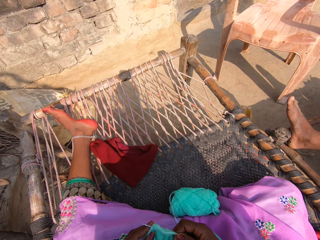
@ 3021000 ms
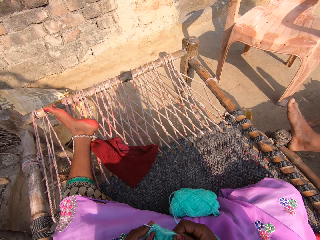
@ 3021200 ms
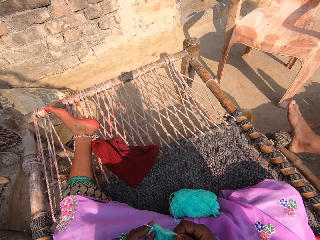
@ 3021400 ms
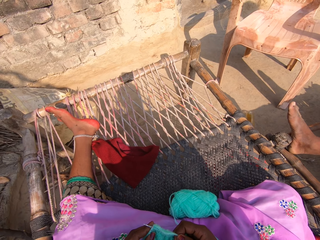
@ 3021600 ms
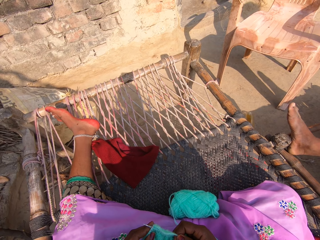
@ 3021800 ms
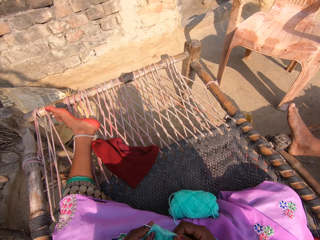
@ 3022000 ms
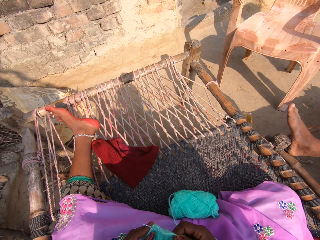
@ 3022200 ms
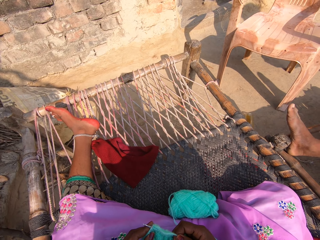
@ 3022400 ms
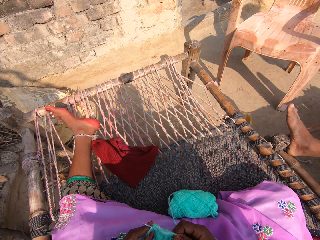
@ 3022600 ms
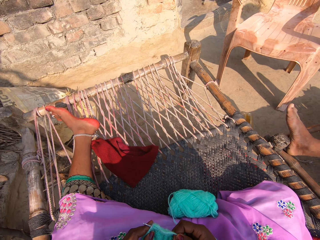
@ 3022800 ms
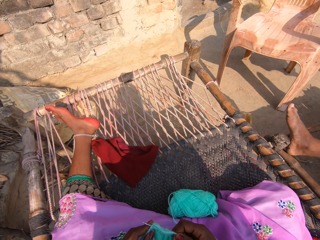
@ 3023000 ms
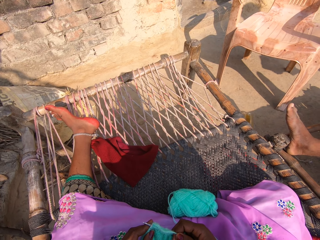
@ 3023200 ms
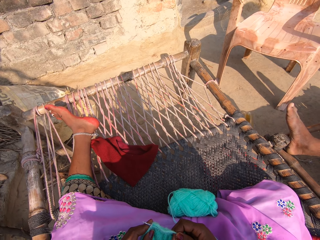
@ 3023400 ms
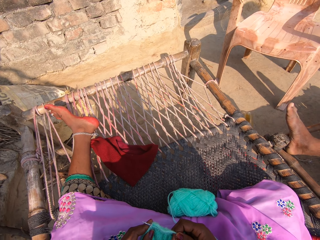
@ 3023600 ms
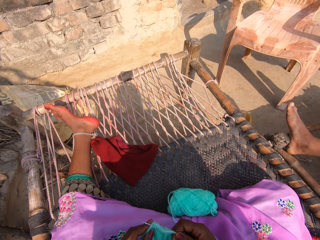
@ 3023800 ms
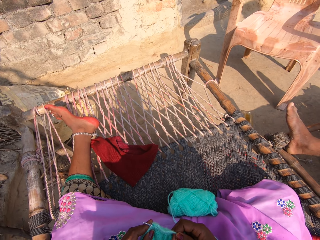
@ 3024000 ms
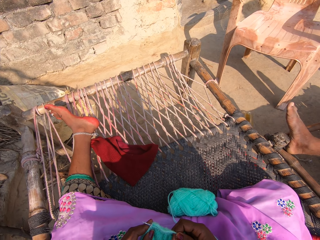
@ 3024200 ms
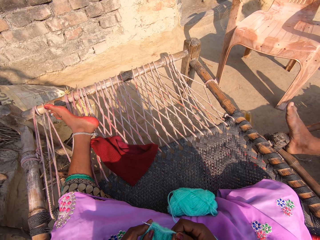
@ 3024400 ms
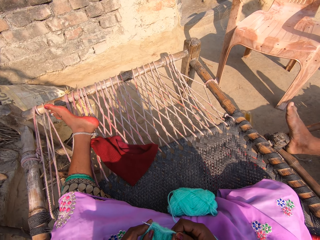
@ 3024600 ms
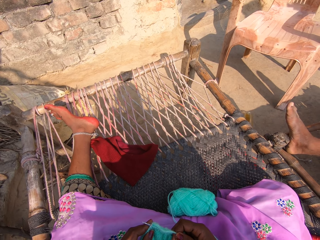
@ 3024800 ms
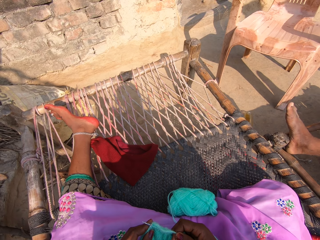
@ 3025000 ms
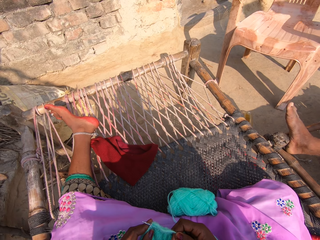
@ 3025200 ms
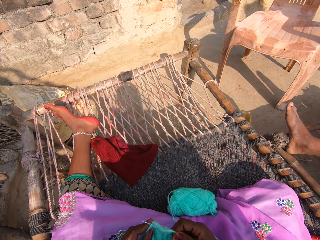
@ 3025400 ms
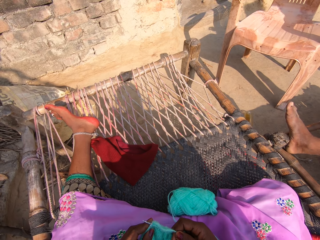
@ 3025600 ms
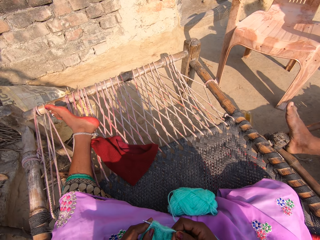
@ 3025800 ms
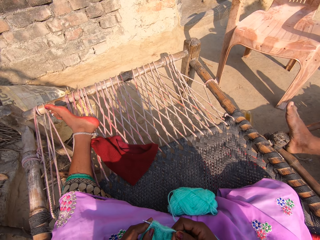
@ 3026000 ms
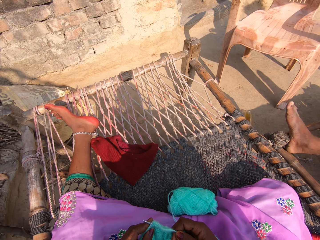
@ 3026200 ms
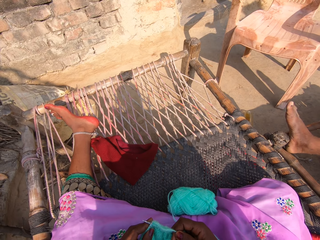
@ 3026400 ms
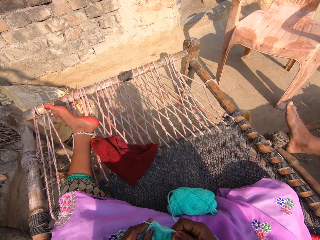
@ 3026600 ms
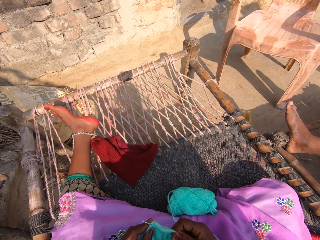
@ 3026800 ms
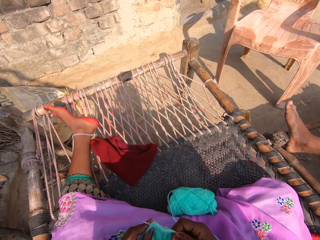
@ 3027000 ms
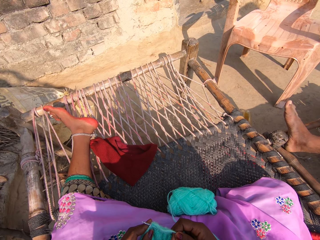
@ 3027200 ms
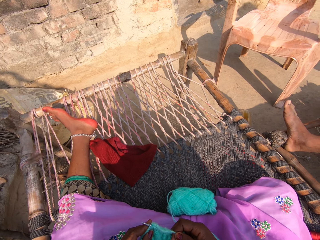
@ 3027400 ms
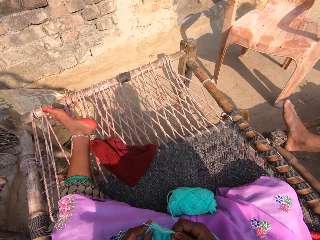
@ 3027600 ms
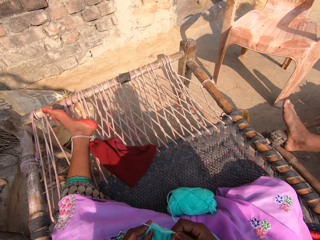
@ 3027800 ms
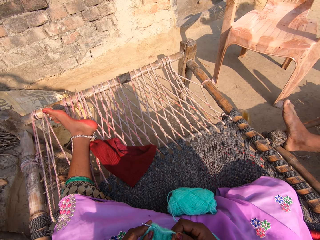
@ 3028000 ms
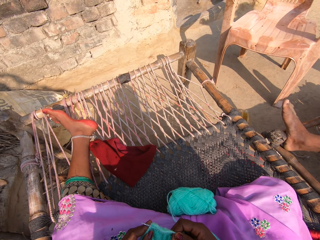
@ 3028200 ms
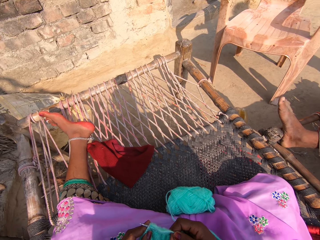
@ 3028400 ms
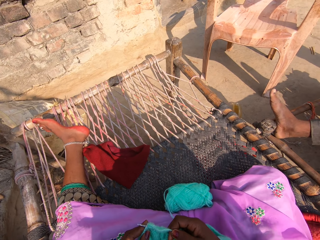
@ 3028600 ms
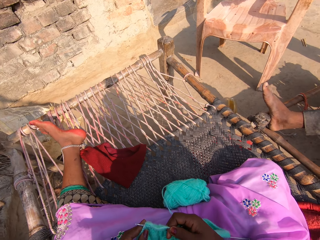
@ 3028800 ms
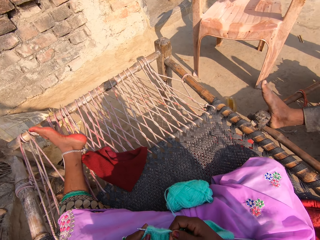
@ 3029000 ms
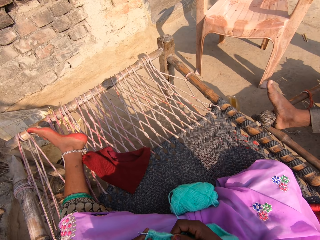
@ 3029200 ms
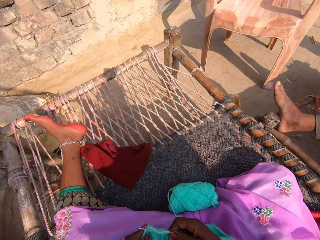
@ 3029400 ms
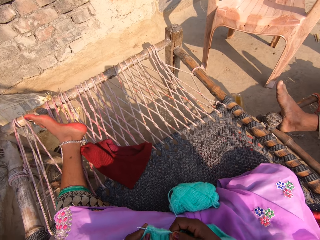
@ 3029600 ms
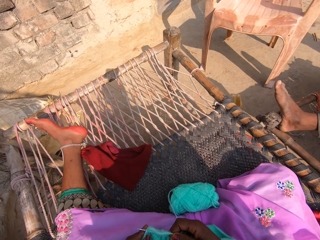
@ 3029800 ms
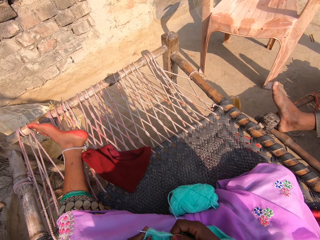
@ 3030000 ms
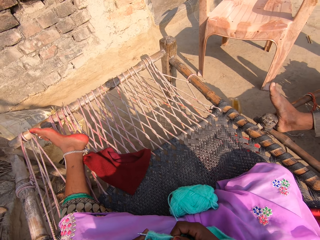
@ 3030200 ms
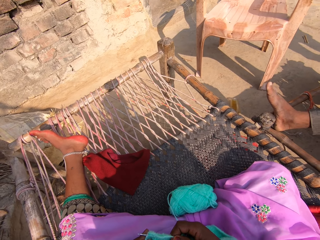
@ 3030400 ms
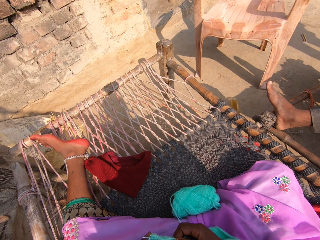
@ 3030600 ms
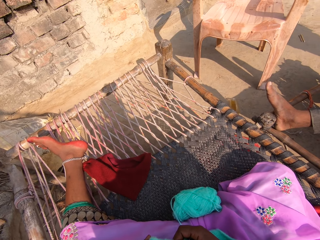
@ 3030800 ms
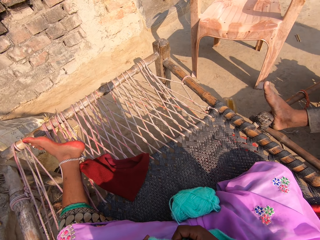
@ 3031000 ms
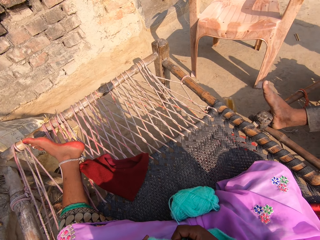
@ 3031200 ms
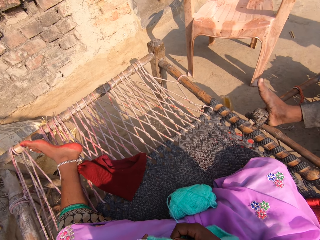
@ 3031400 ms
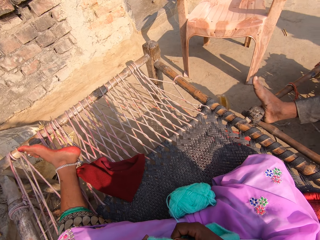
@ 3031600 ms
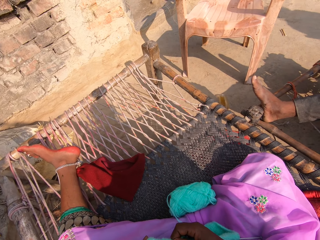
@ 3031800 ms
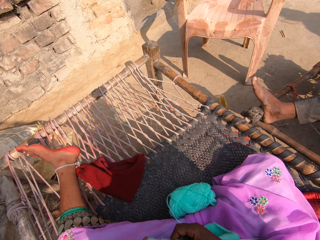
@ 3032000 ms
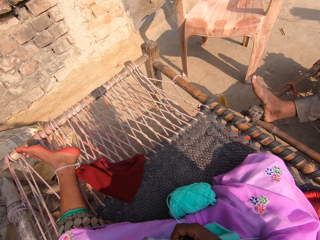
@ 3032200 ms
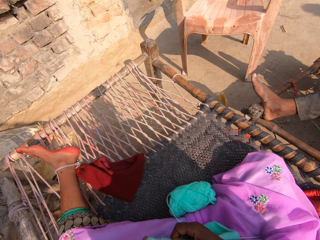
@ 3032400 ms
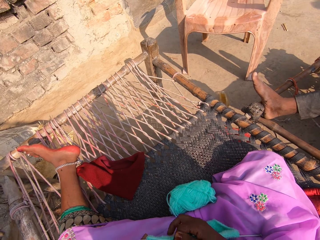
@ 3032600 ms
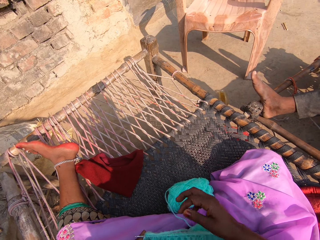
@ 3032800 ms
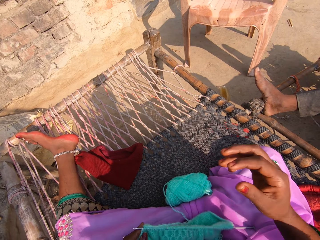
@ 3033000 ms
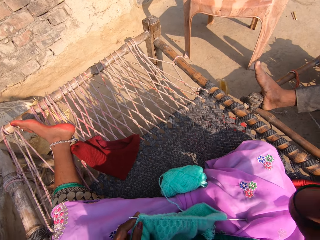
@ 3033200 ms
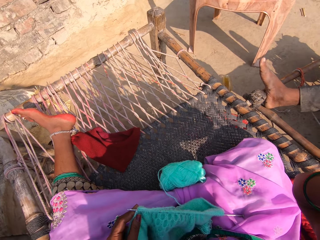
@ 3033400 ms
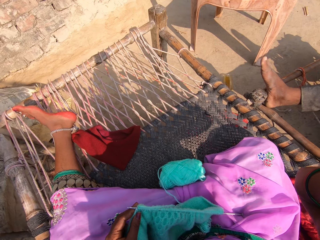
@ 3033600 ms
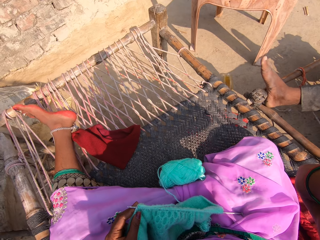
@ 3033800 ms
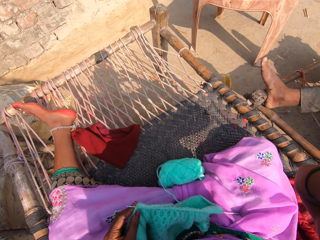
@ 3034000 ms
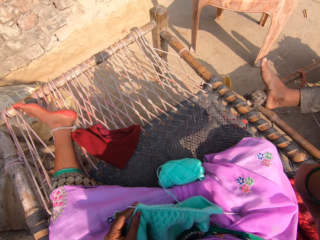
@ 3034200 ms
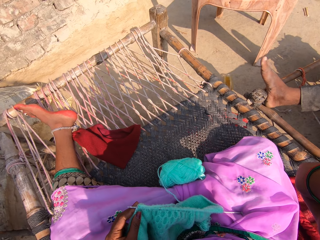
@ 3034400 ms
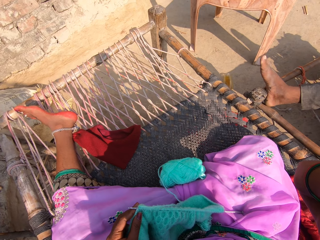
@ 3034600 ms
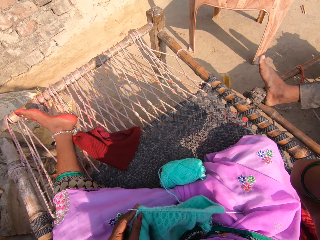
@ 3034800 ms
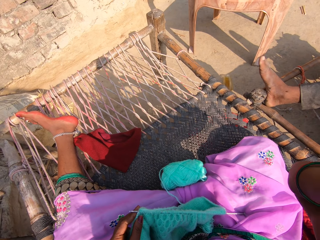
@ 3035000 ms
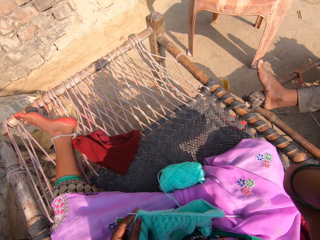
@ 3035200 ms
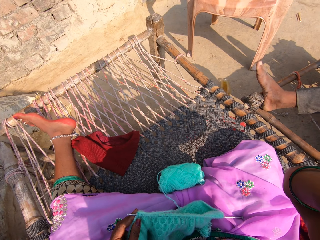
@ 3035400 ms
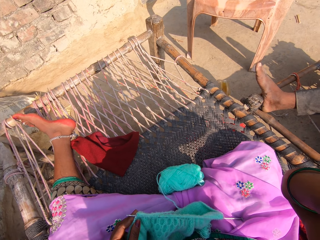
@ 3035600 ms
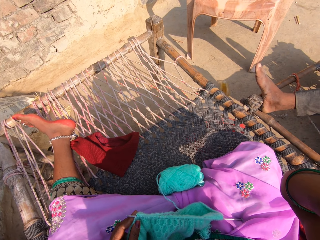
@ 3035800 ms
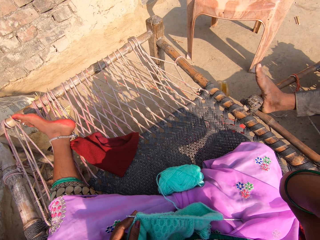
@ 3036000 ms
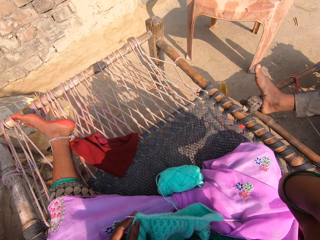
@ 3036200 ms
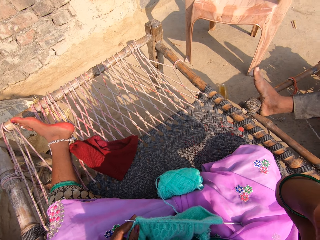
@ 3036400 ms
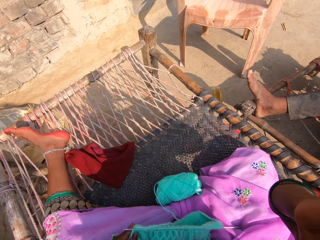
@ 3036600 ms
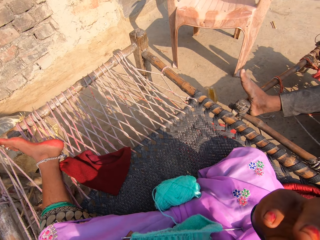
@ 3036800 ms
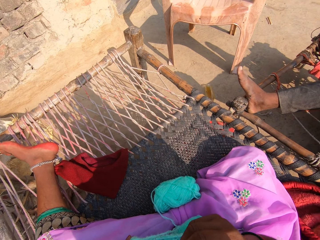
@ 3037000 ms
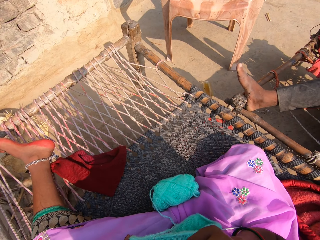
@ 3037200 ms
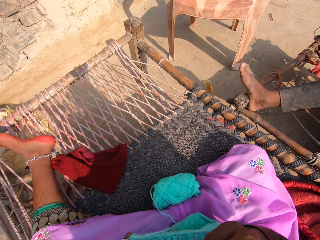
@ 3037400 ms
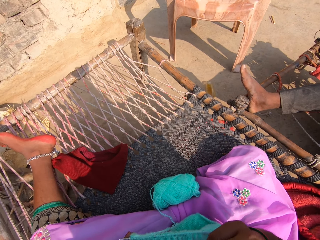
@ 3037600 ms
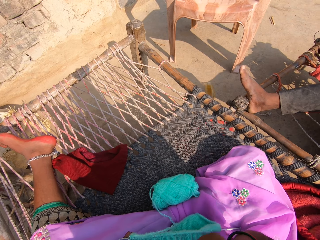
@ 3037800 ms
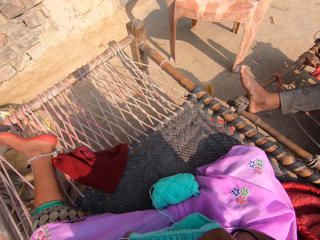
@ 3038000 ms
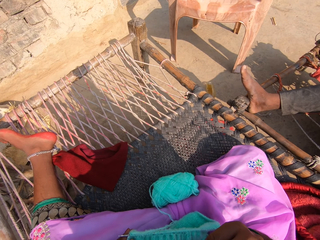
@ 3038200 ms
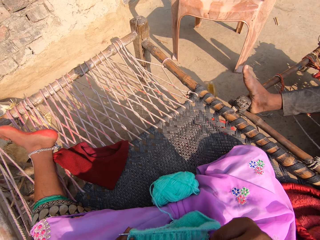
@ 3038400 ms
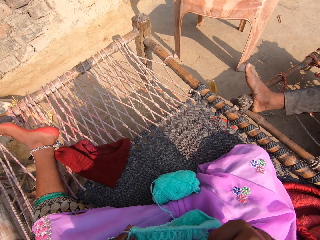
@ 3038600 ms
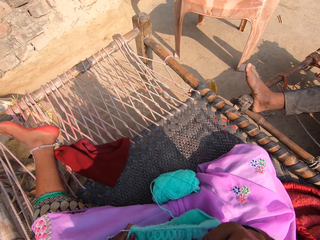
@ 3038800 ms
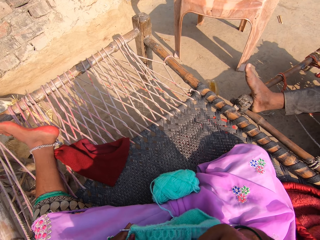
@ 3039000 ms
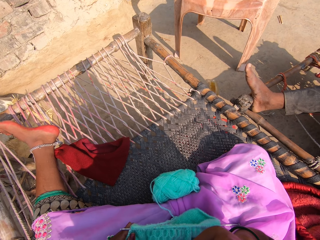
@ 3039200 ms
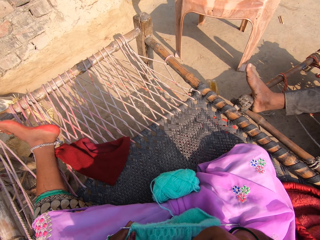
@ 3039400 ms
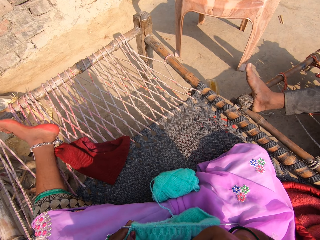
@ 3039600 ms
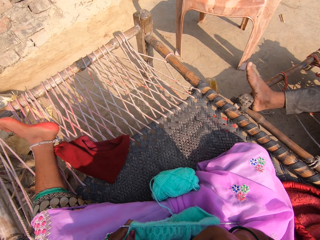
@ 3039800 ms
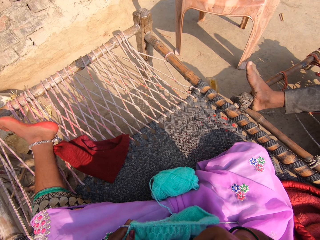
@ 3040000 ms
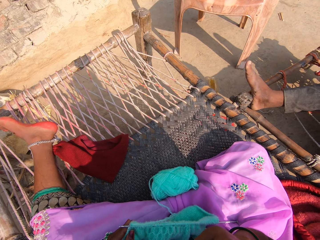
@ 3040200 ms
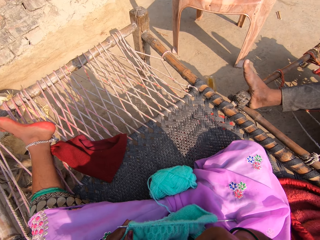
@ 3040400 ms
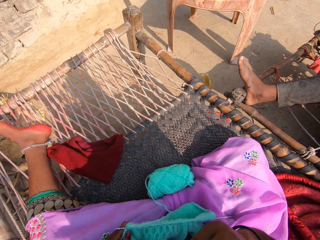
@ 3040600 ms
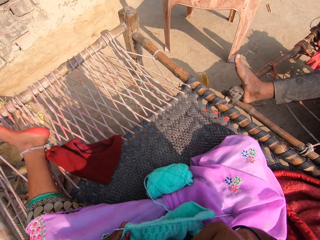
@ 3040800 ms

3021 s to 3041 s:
The camera wearer adjusts a camera on her head with her right hand. She touches the face. She interacts with the woman.

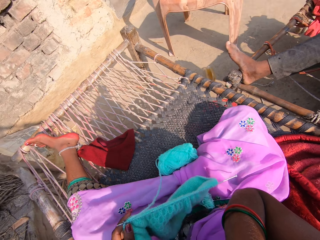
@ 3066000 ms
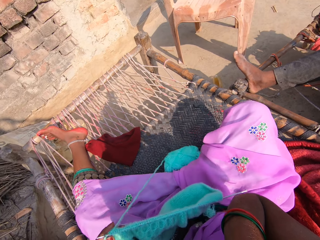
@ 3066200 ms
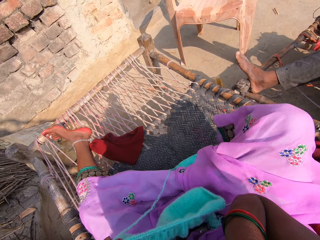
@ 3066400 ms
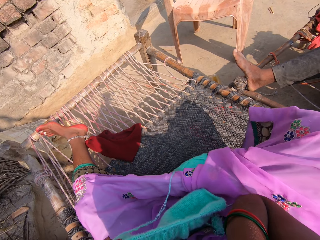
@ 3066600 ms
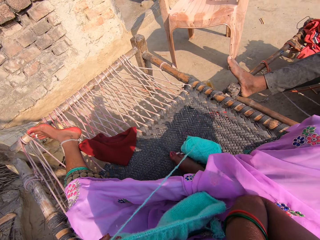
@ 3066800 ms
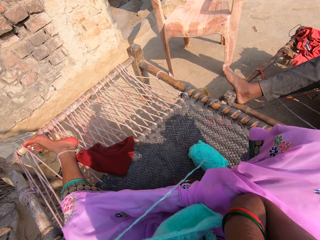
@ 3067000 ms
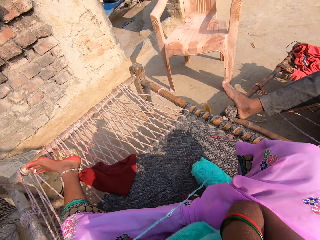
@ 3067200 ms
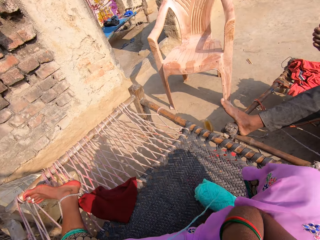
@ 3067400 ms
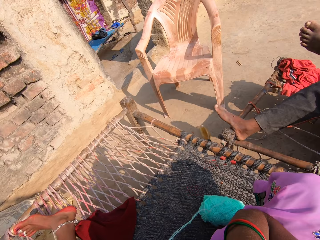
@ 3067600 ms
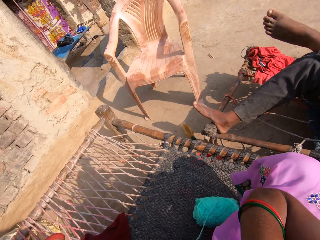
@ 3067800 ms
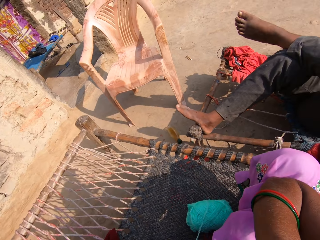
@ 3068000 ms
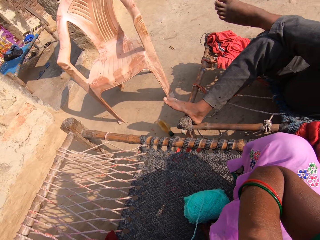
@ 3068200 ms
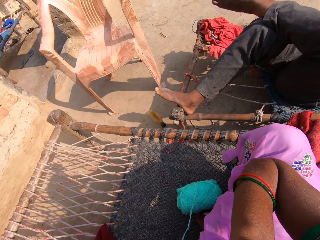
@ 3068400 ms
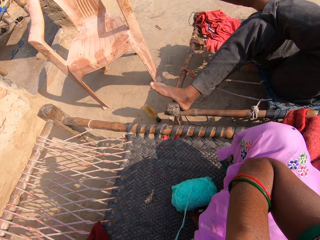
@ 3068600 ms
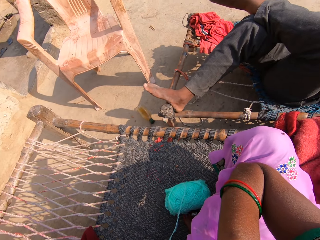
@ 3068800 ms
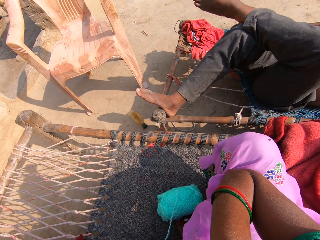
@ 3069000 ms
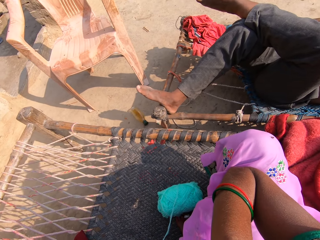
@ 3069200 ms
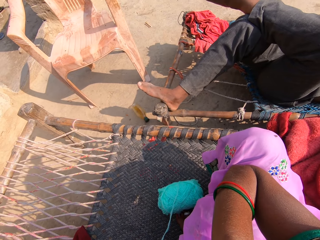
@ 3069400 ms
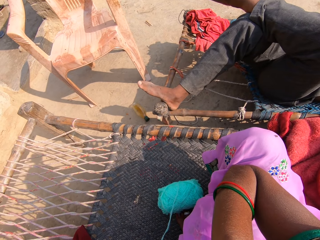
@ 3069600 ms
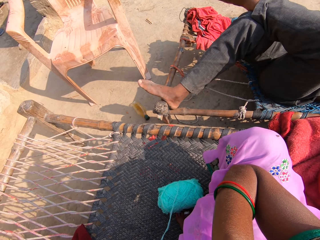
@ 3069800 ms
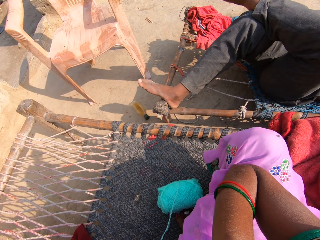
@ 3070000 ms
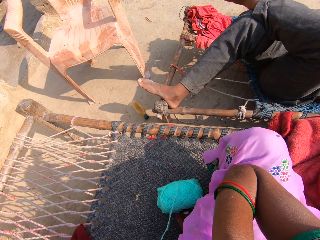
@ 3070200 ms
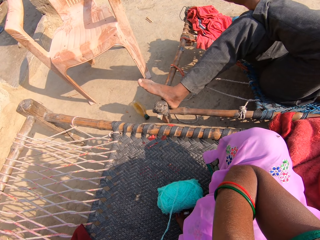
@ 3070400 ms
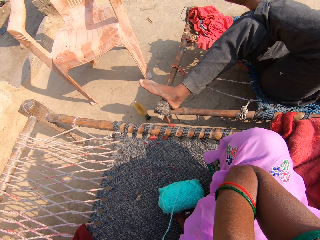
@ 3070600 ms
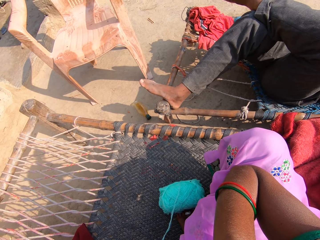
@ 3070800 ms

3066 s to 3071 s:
The camera wearer stretches the leg.
